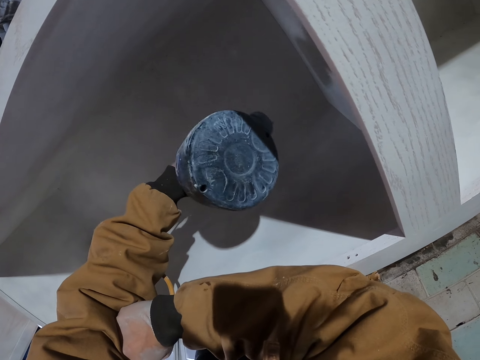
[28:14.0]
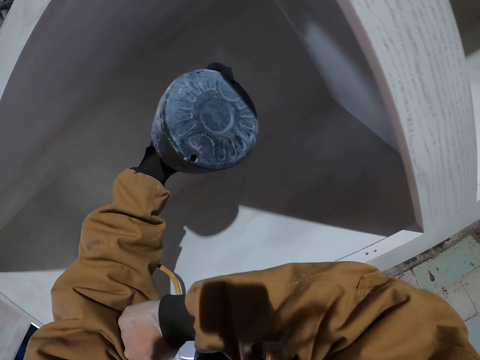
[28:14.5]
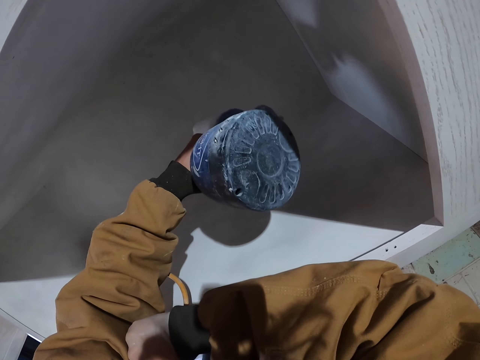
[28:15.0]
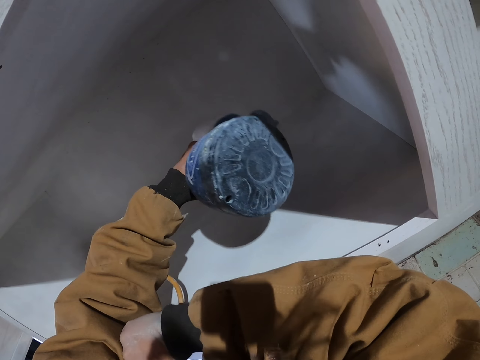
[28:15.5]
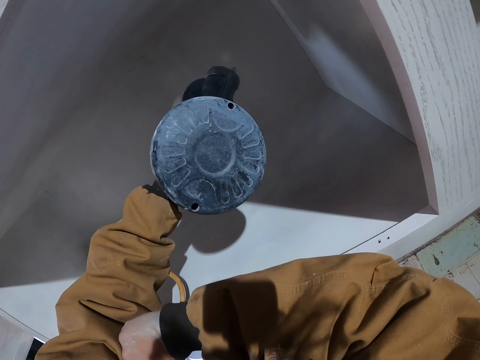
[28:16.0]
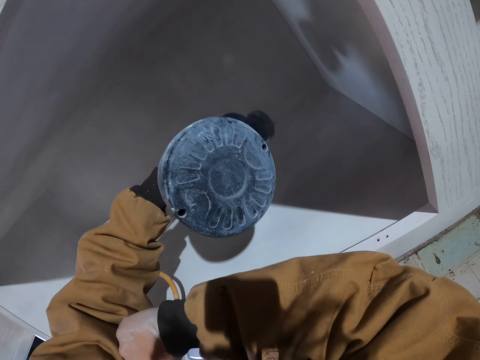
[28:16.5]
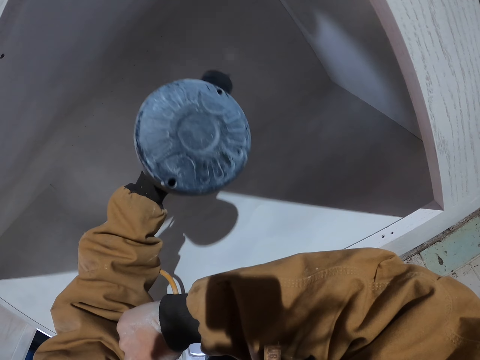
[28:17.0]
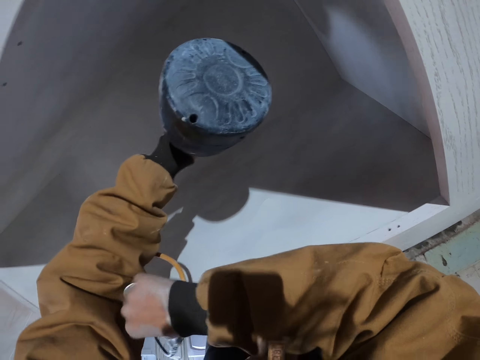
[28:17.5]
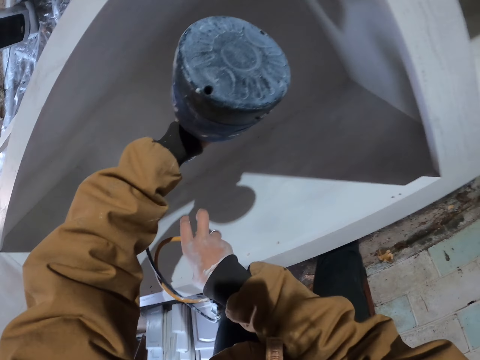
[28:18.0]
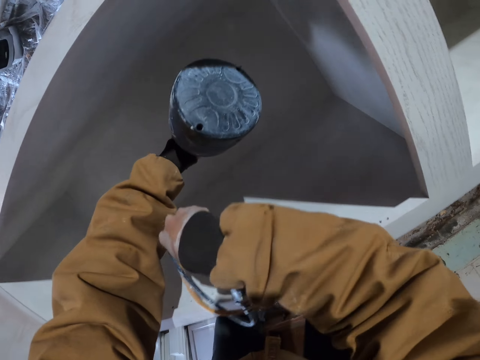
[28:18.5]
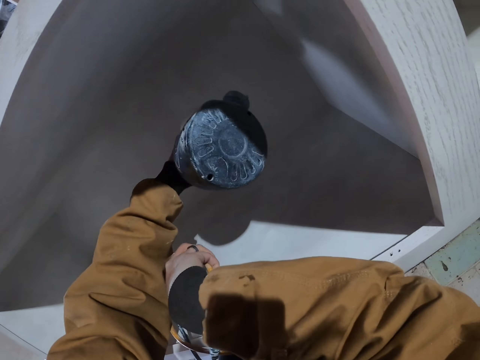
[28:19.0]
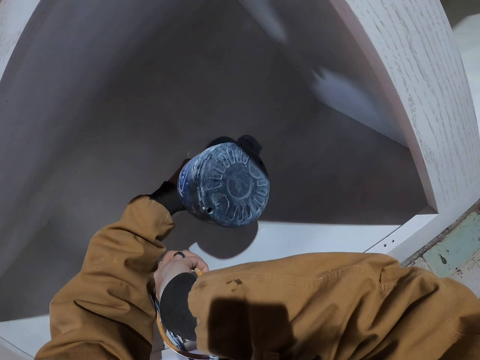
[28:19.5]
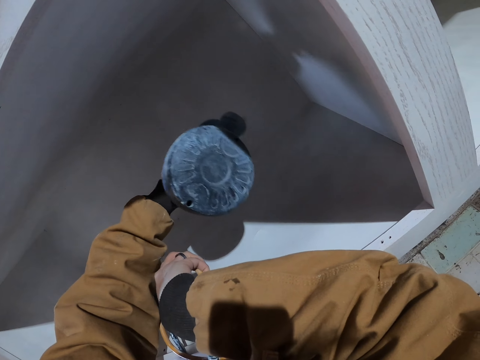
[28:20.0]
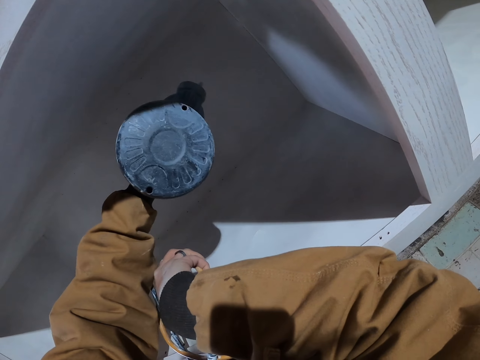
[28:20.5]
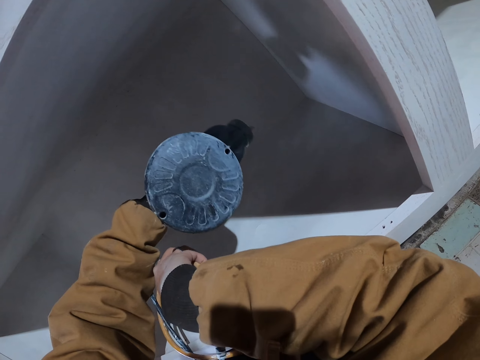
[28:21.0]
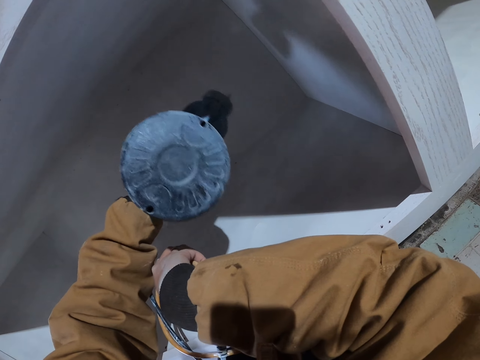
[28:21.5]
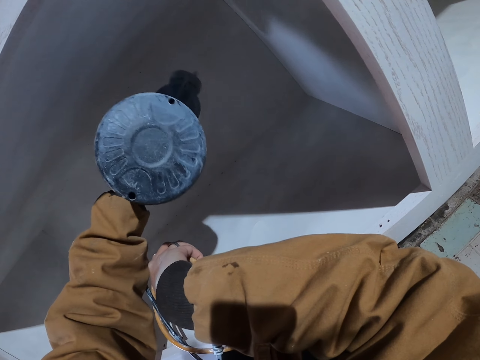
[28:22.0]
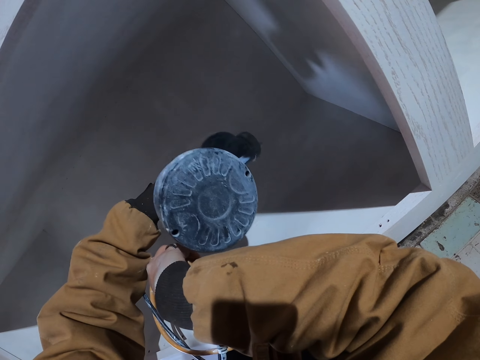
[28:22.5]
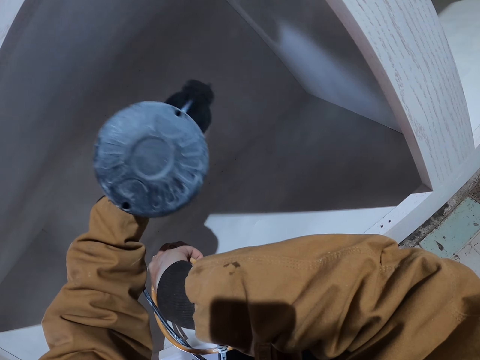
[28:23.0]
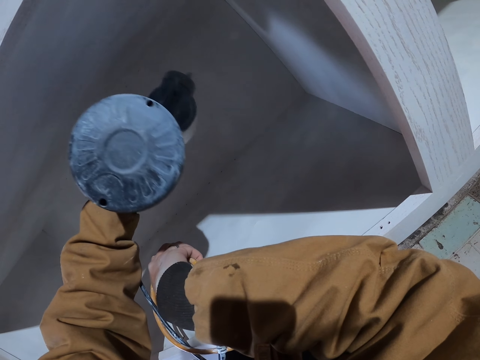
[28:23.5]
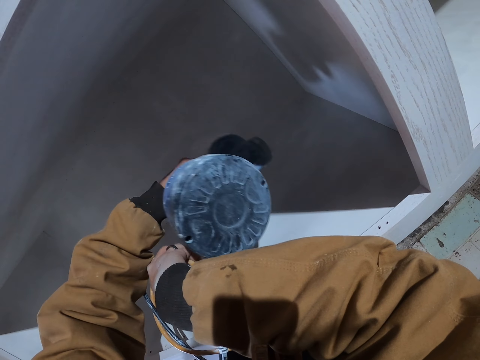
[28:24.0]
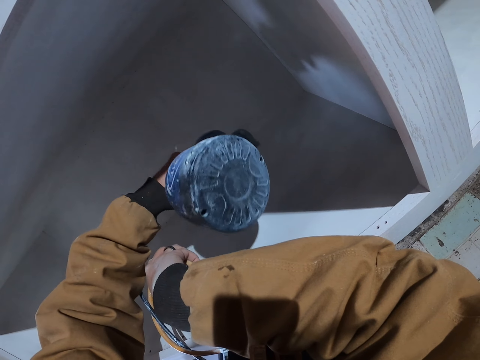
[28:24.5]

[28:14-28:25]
The camera wearer picks up a cable with his right hand. He supports his hand on the box and paints the box with a paint spray gun.

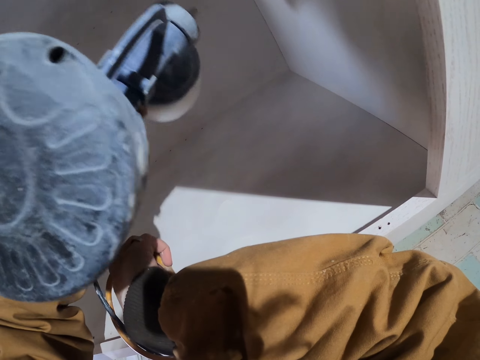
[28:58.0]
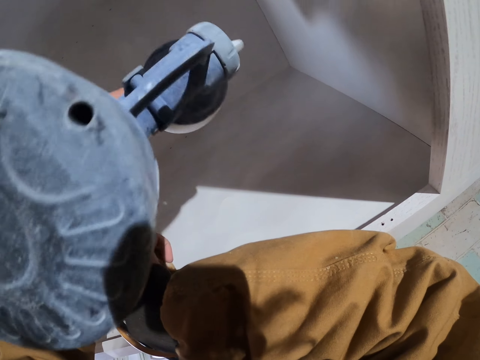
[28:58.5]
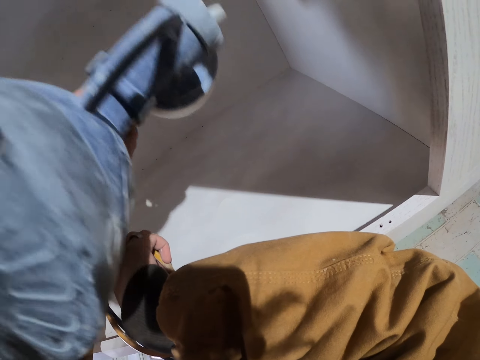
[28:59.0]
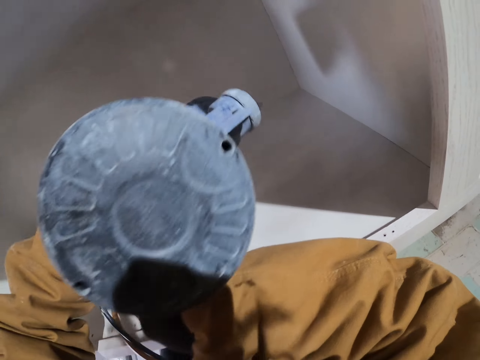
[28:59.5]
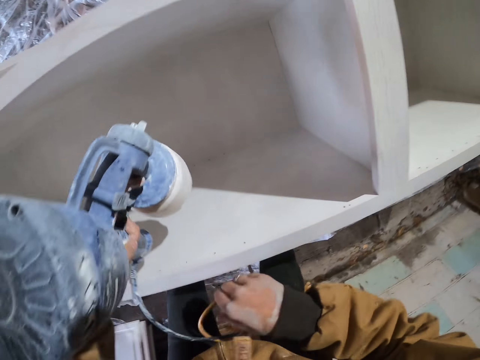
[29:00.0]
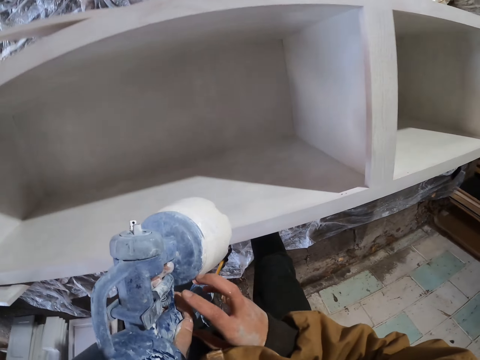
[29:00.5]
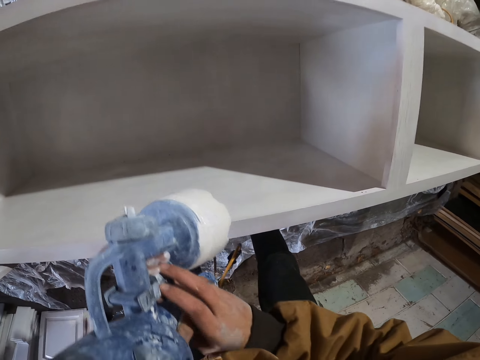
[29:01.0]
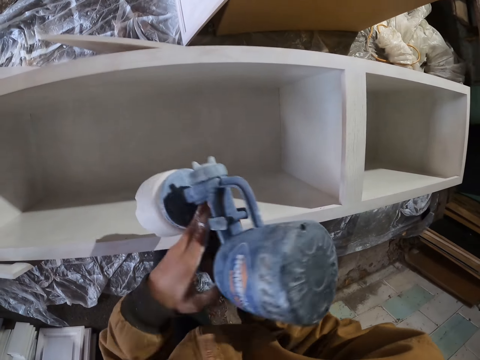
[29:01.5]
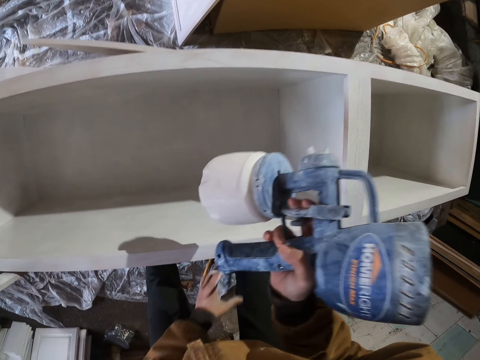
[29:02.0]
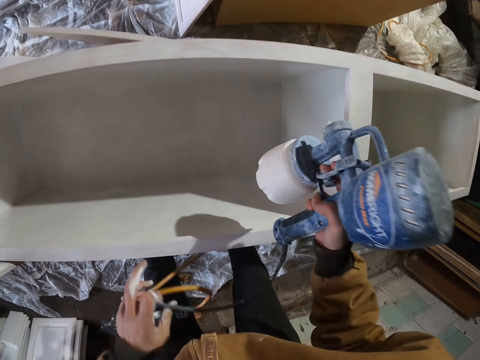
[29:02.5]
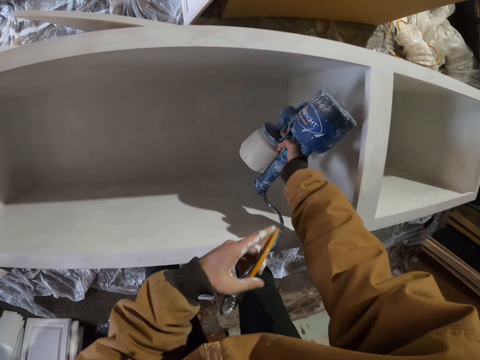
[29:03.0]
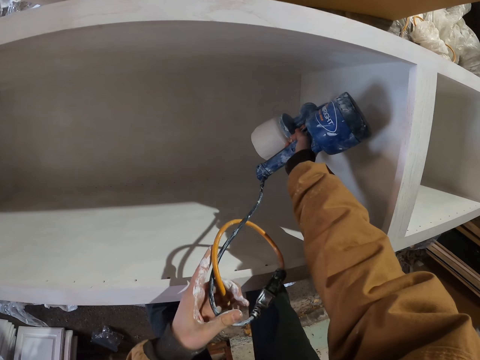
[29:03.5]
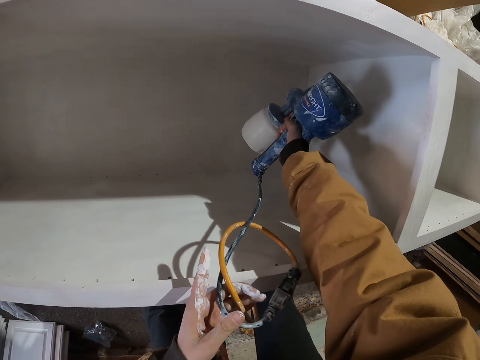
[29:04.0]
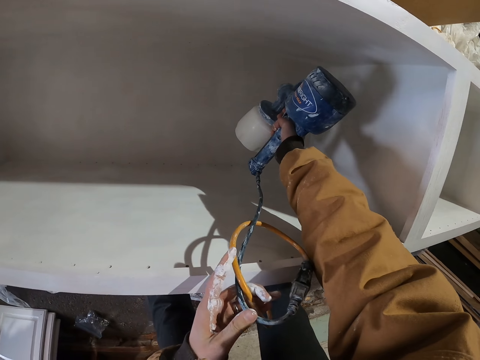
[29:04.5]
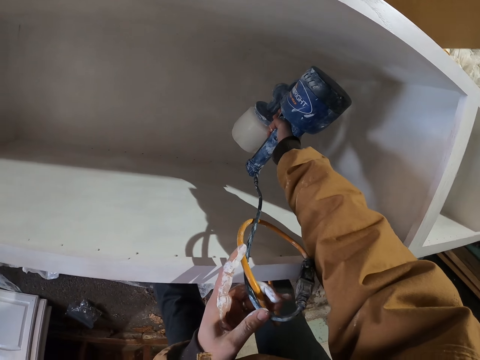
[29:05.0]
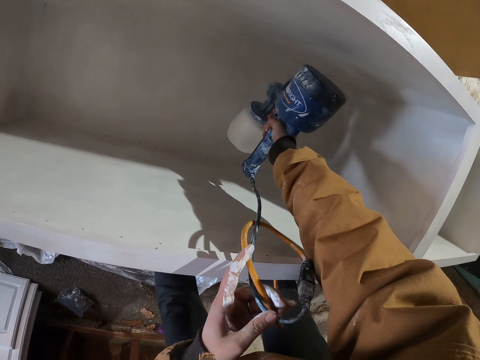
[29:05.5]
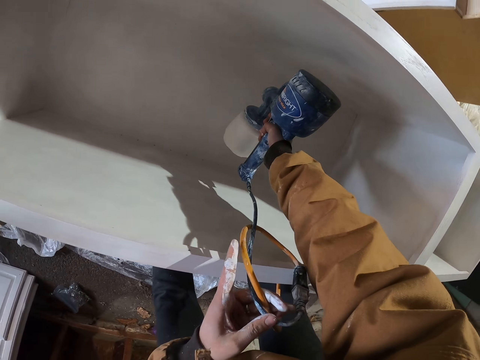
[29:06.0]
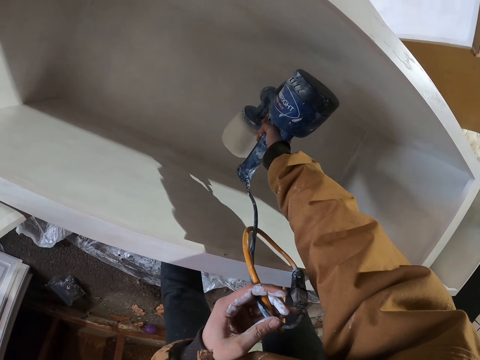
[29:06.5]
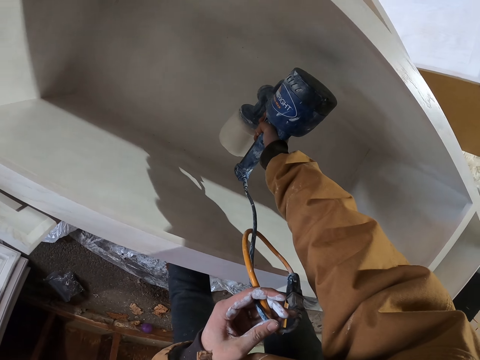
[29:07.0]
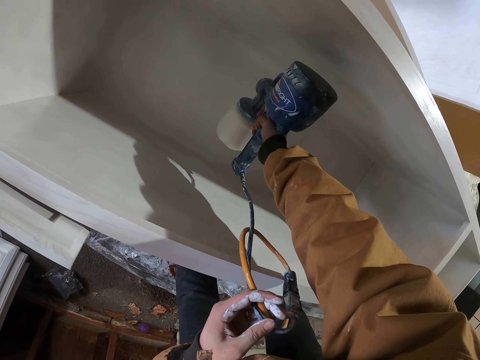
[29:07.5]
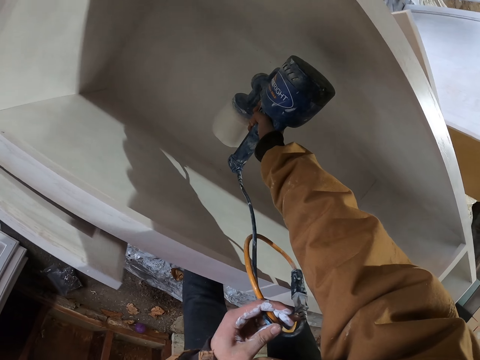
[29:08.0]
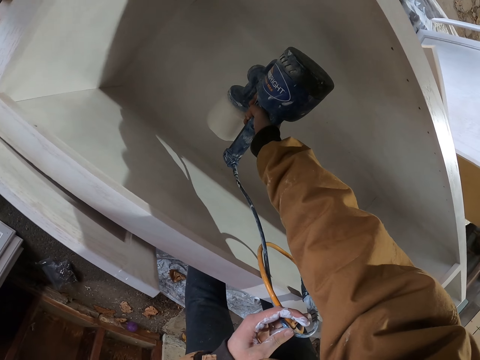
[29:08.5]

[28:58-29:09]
The camera wearer pulls his hand off the box. He switches the paint spray gun to the other hand. He presses the gun's spray paint button. He pulls the cable. He paints the box with the paint spray gun.

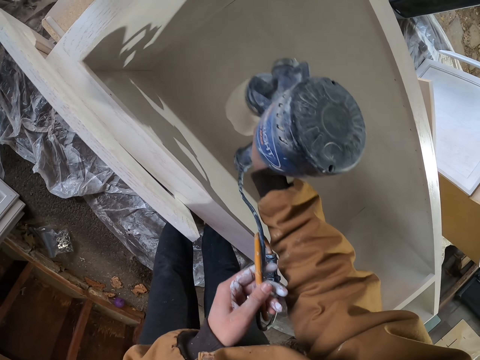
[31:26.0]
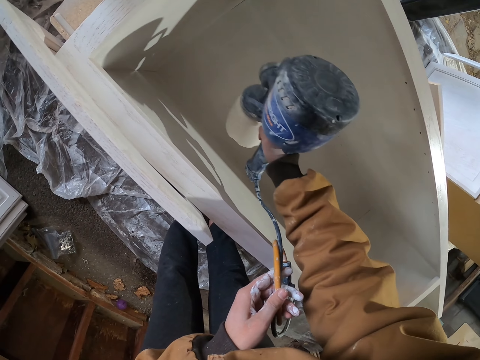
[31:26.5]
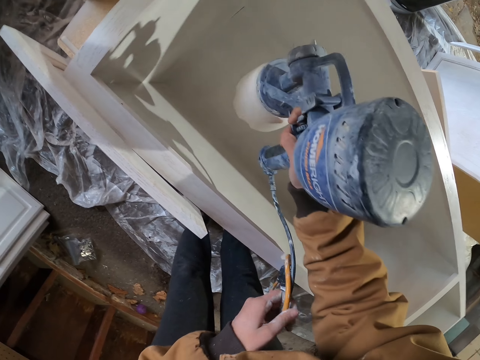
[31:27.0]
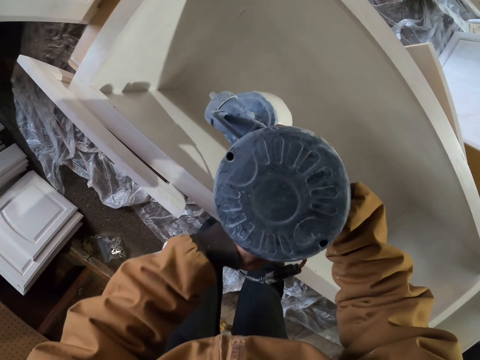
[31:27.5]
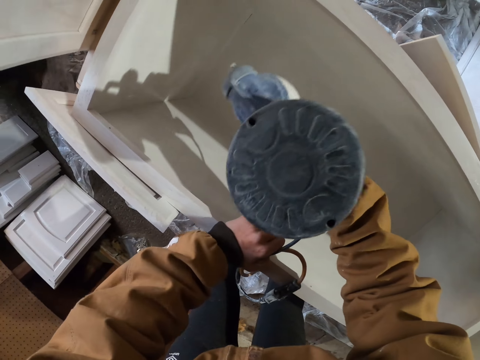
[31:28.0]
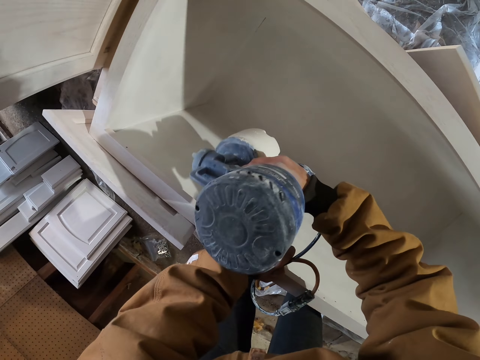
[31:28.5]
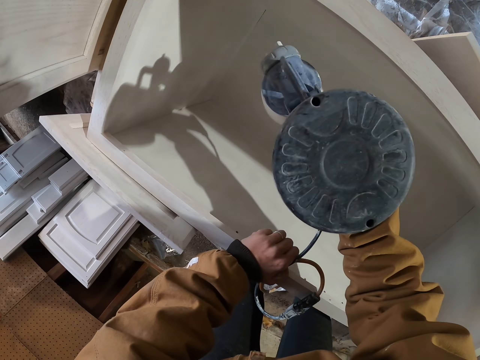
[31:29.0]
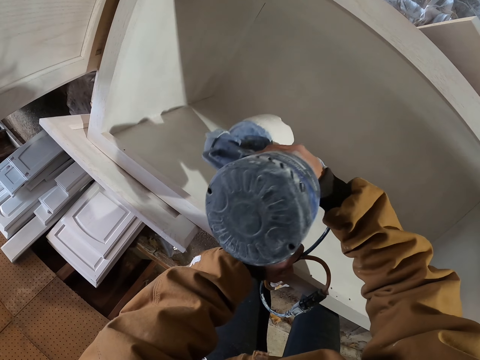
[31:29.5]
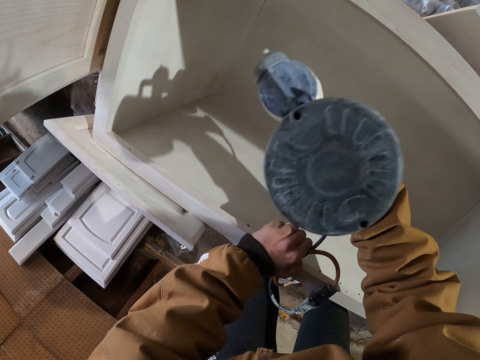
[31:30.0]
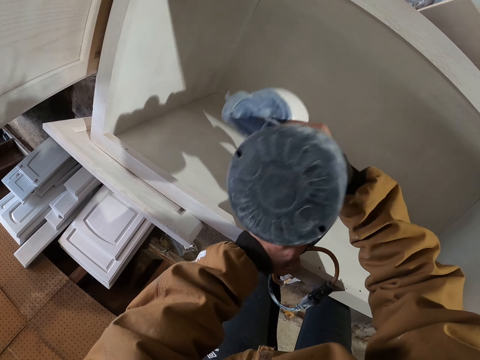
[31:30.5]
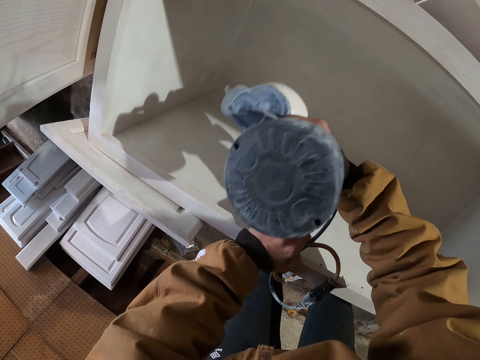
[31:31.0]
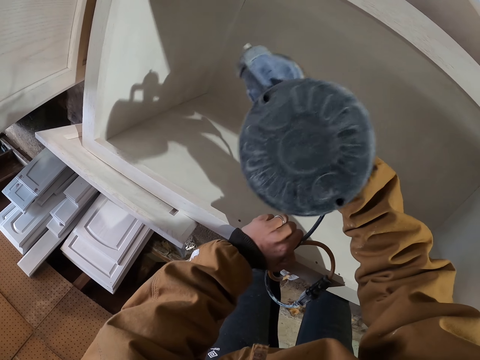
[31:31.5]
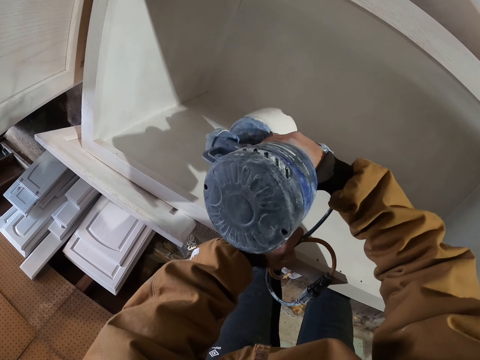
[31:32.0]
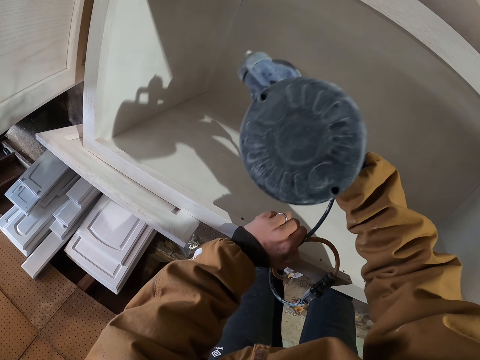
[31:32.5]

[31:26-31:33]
The camera wearer supports his hand on the box and paints the box with a paint spray gun.
